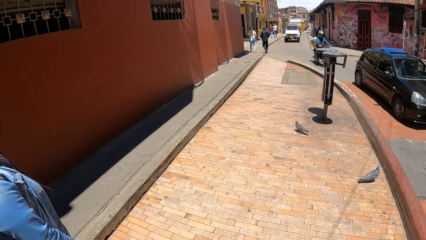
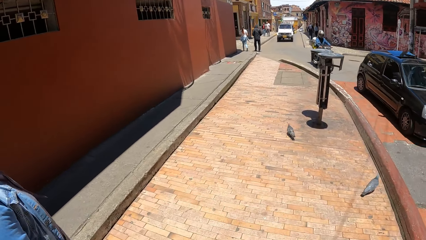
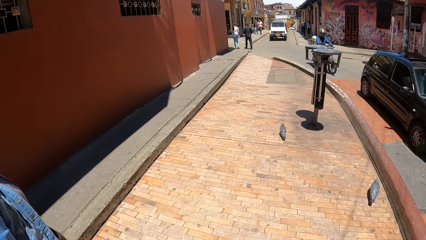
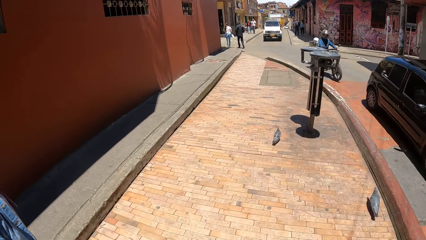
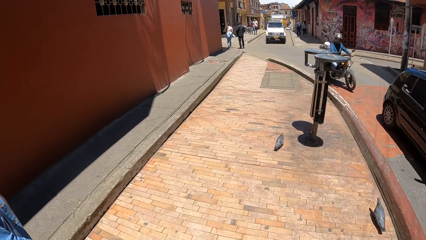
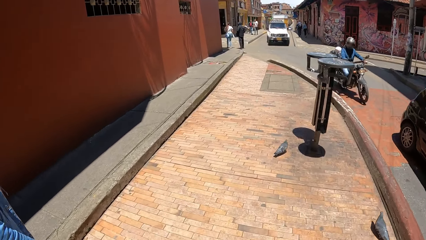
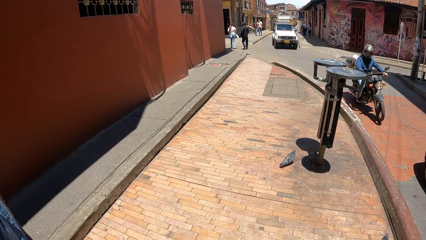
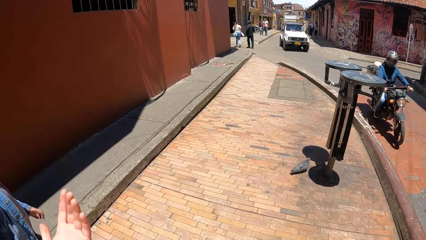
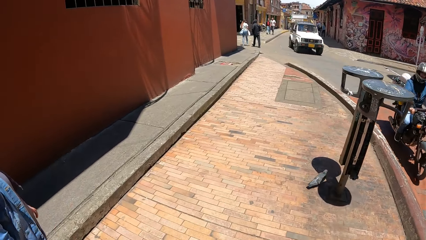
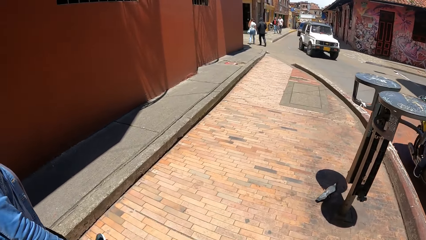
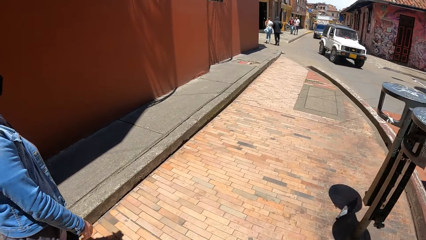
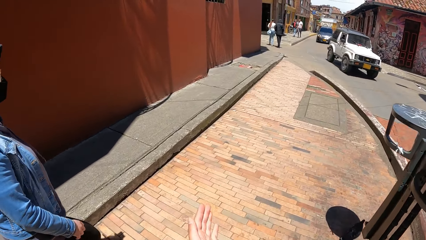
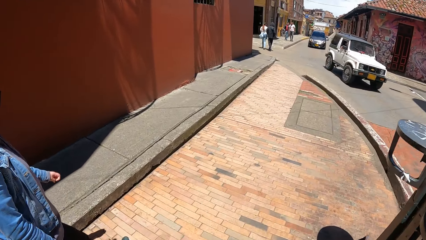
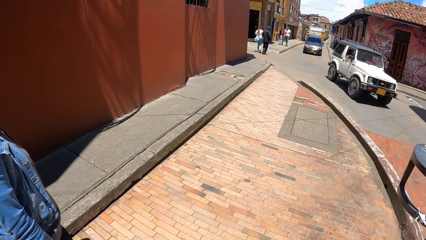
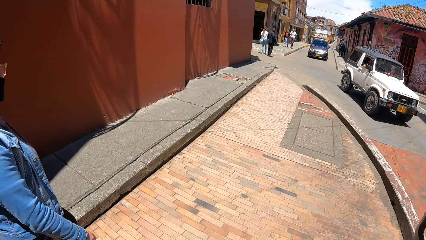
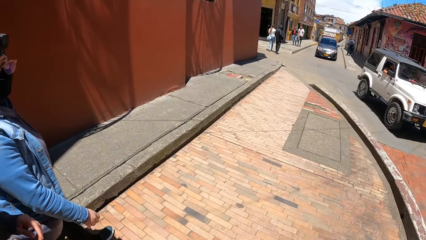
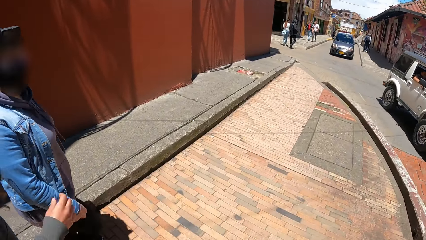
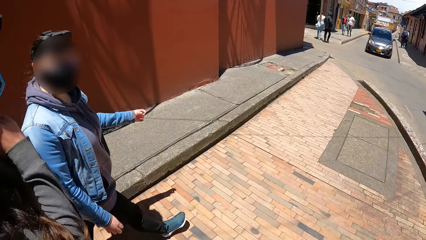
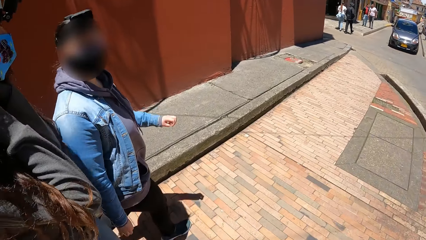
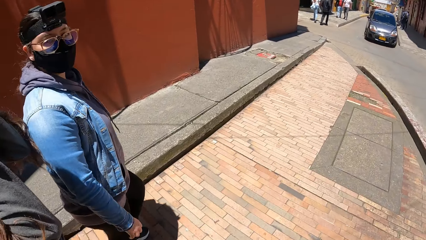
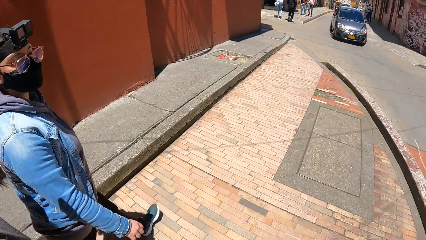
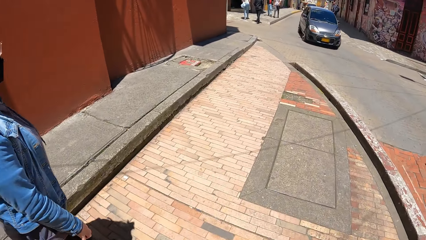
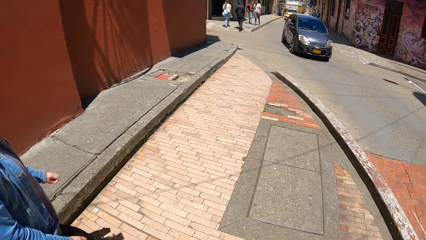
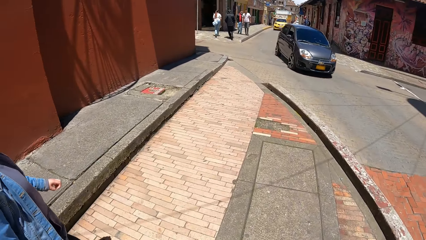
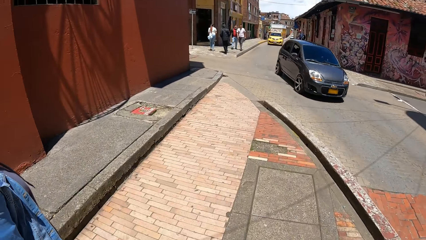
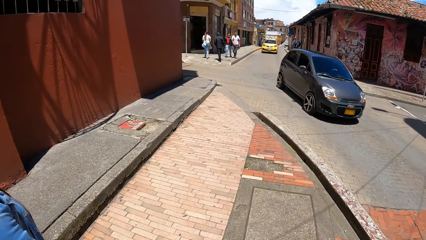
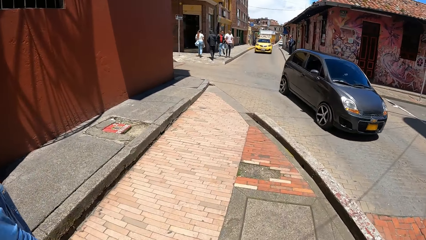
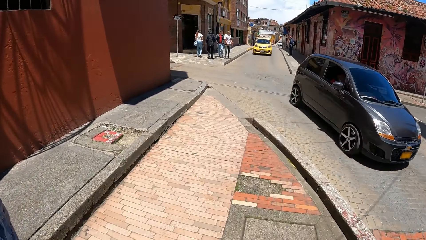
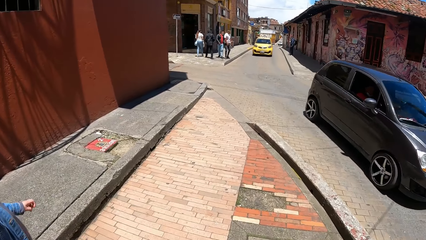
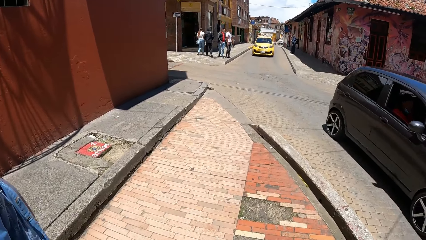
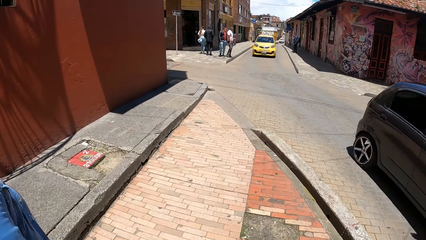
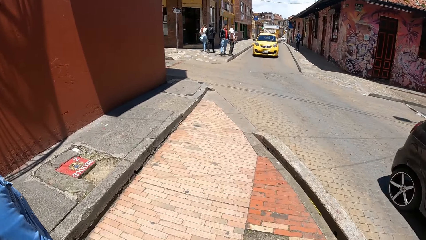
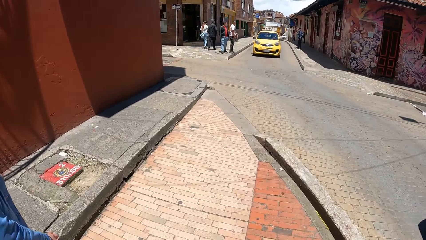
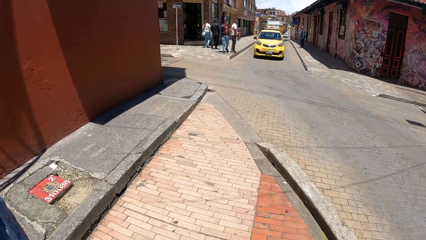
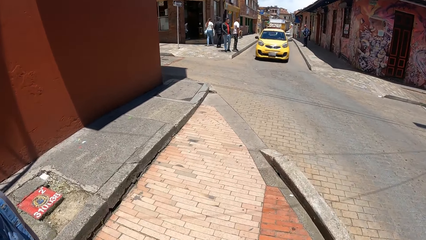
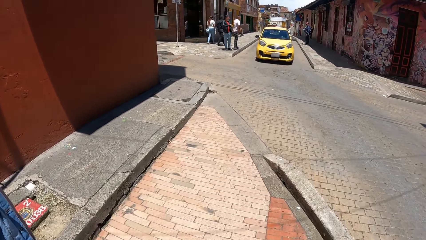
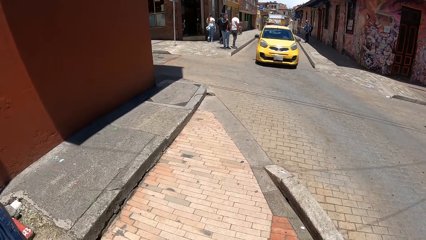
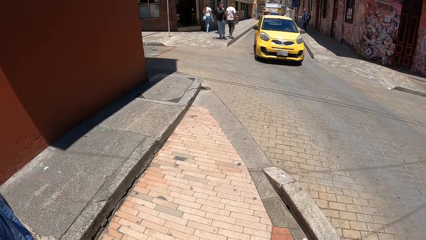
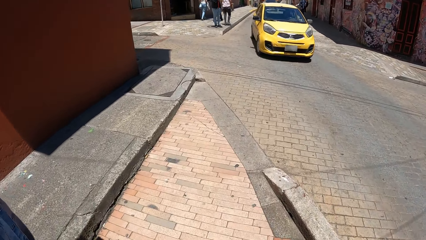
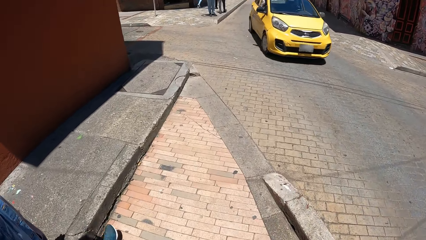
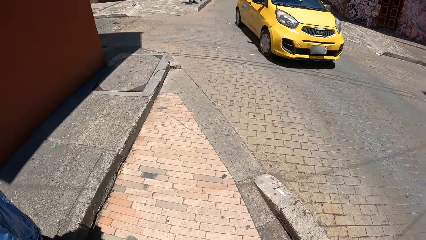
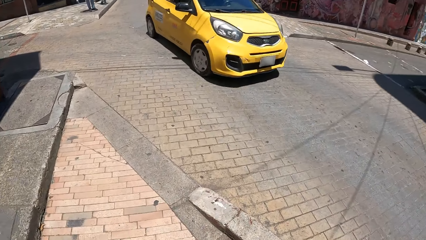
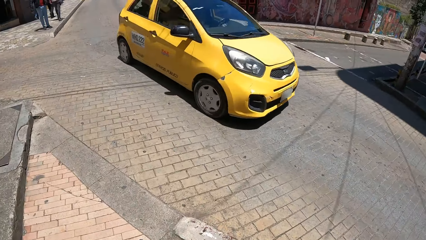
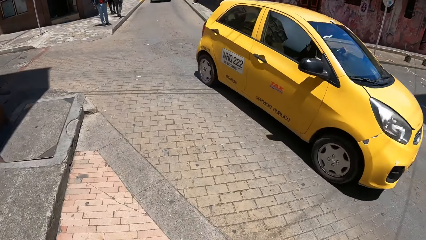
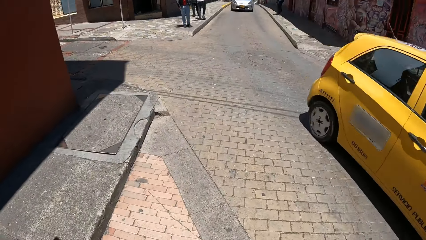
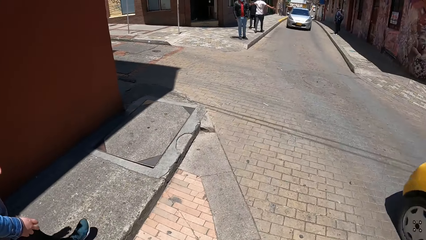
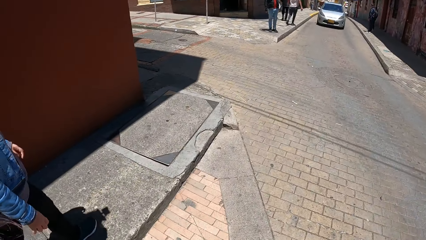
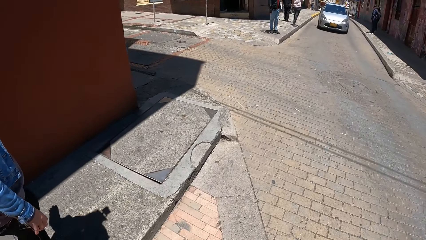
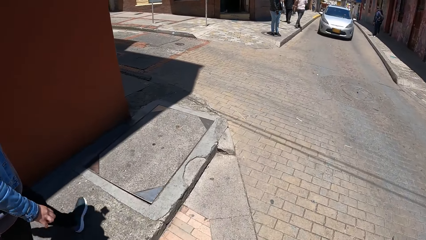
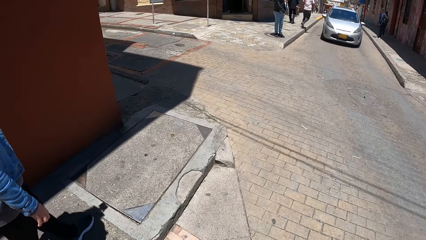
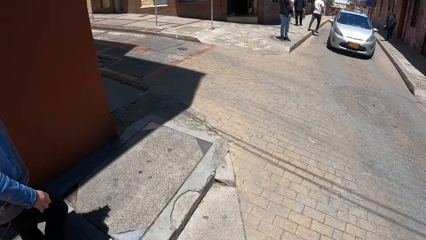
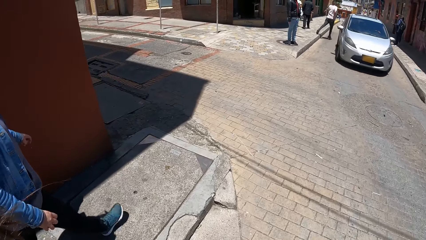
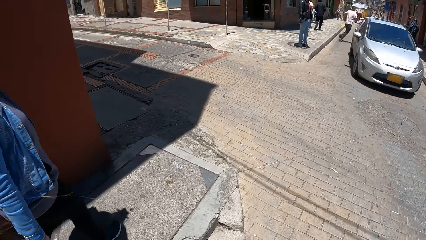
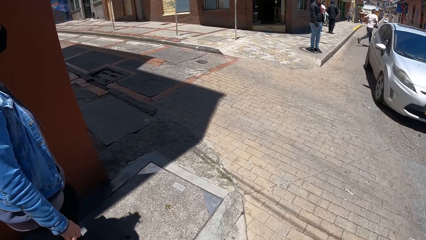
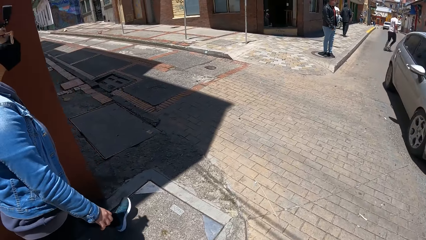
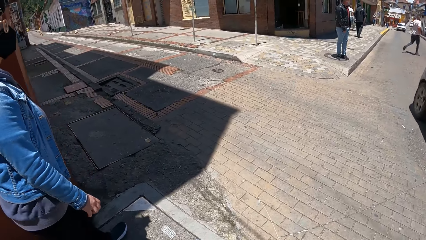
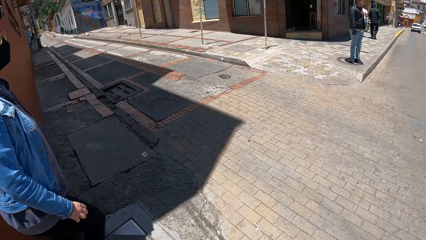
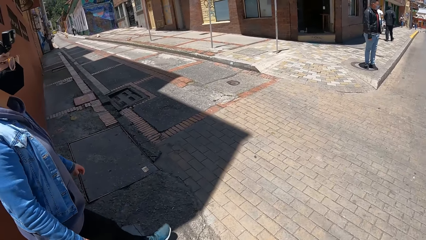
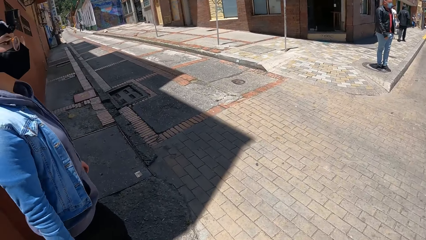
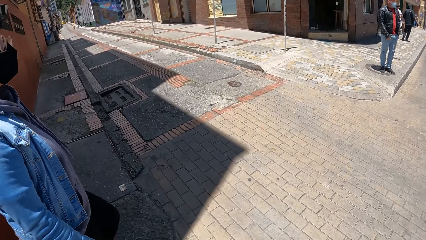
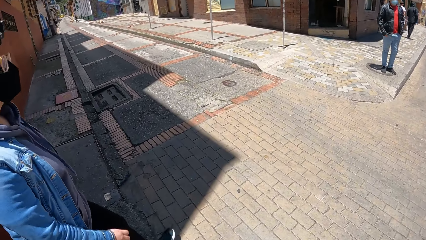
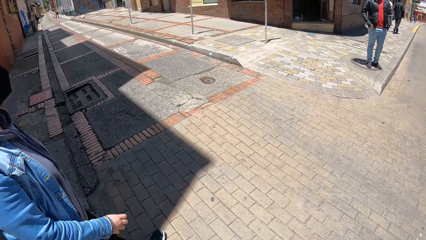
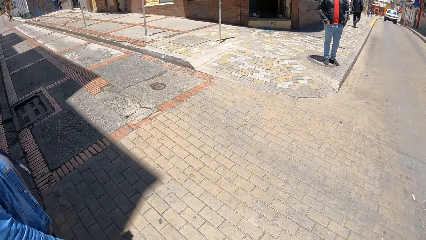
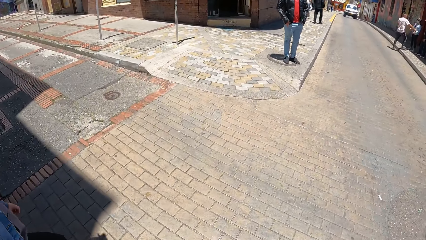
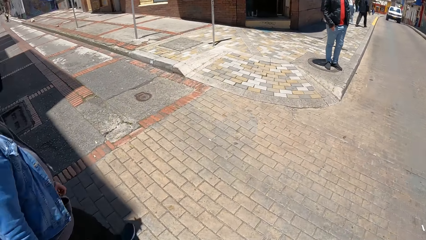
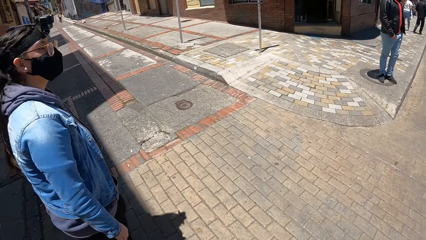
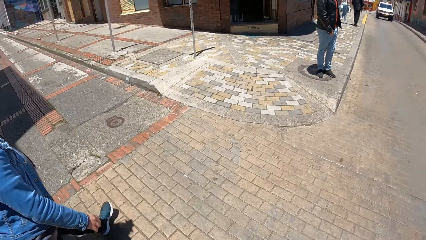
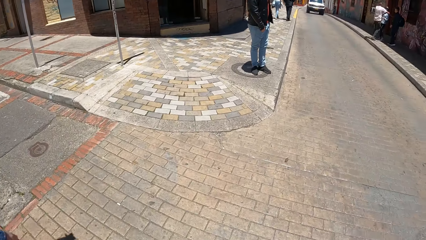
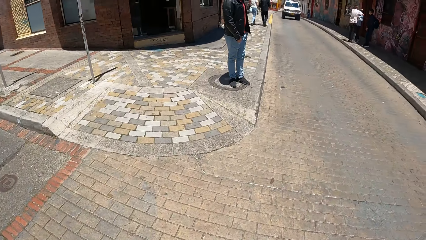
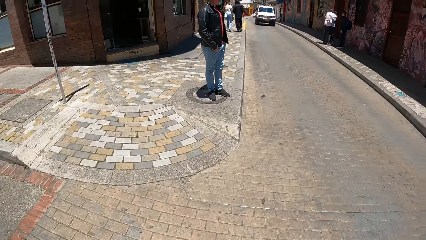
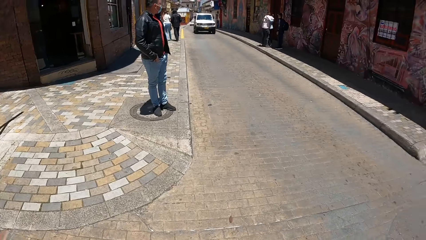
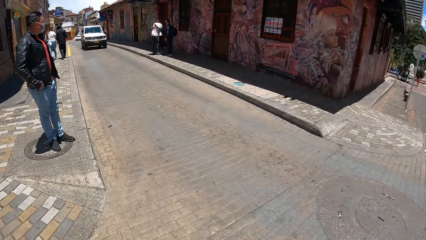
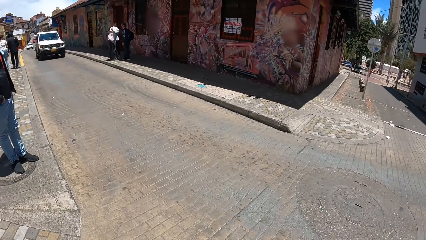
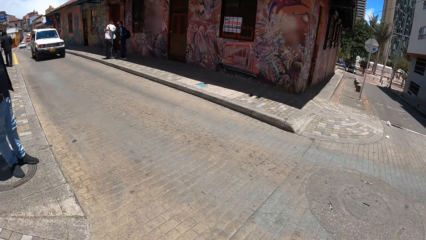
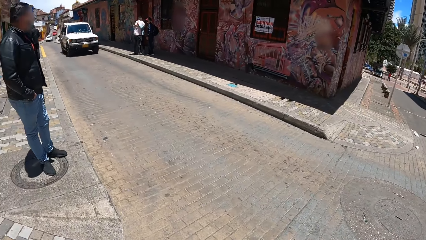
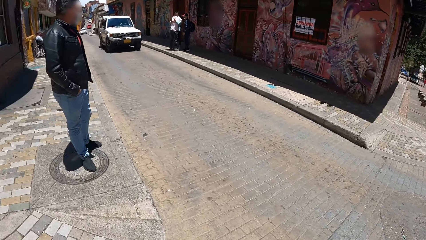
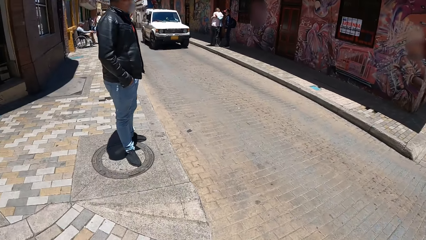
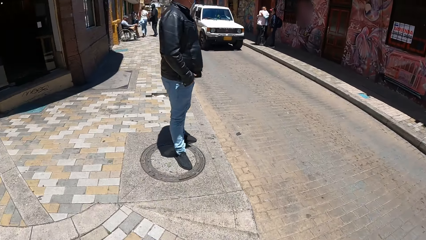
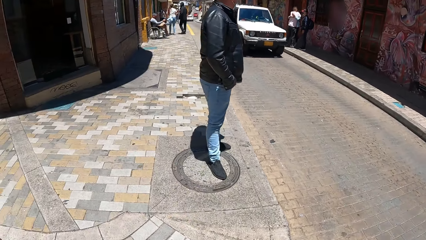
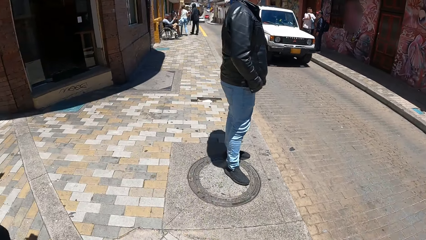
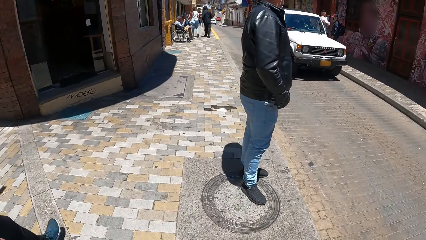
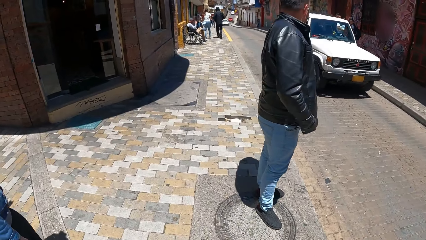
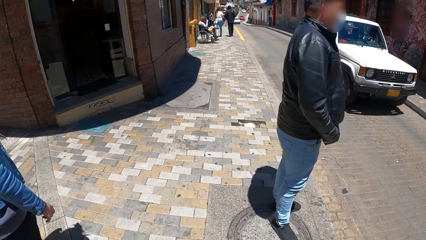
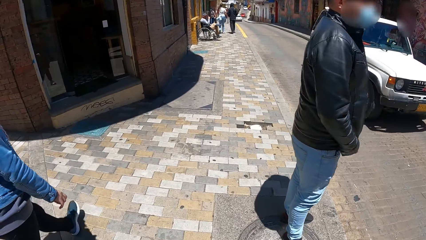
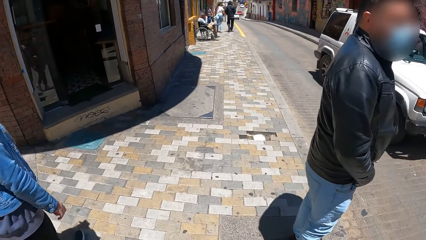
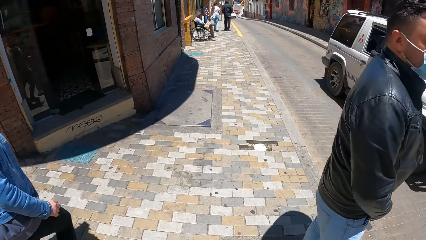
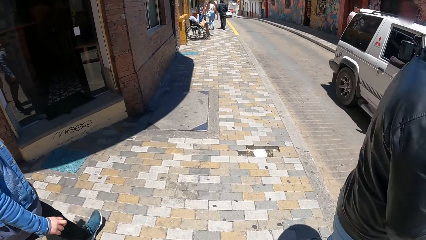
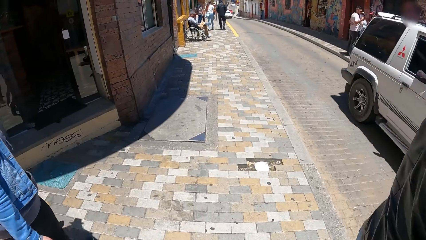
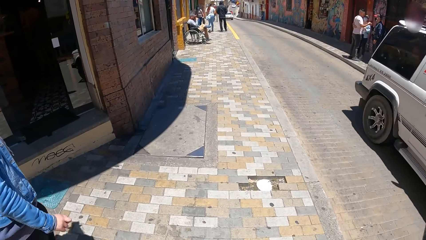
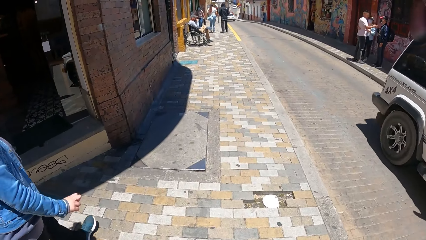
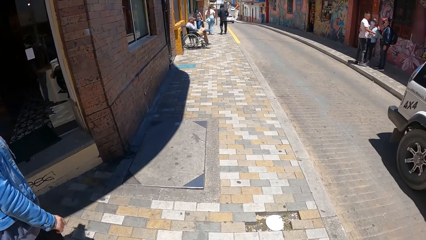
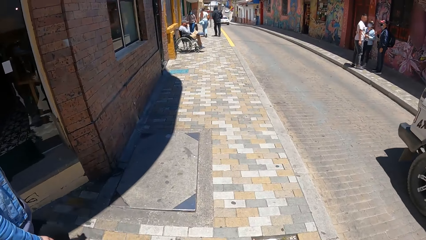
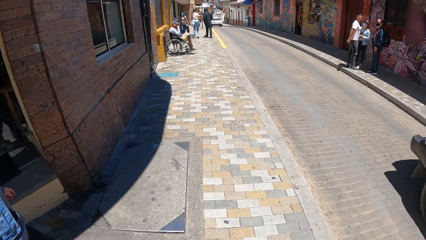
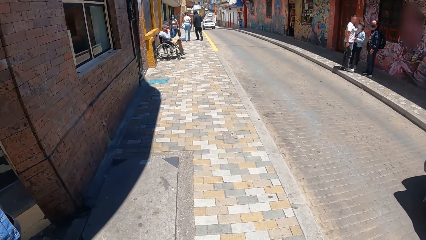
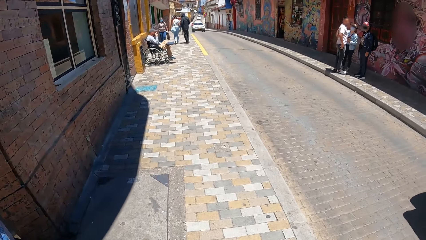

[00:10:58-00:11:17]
A black car drives past the camera wearer. A black motorcycle drives past the camera wearer. A white car drives past the camera wearer. A woman strokes her hair with her hands. A black car drives past the camera wearer. The camera wearer turns around. A yellow car drives past the camera wearer. A silver car drives past the camera wearer. The camera wearer crosses the road with another woman. They turn around again. They walk down a pavement with the other woman. A white car drives past the camera wearer.
